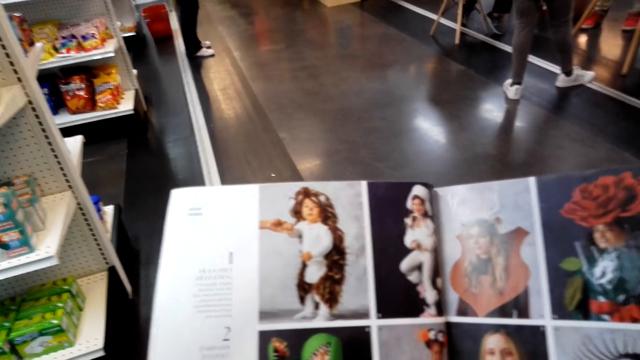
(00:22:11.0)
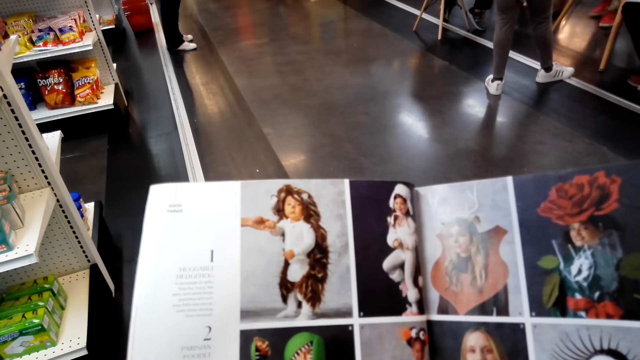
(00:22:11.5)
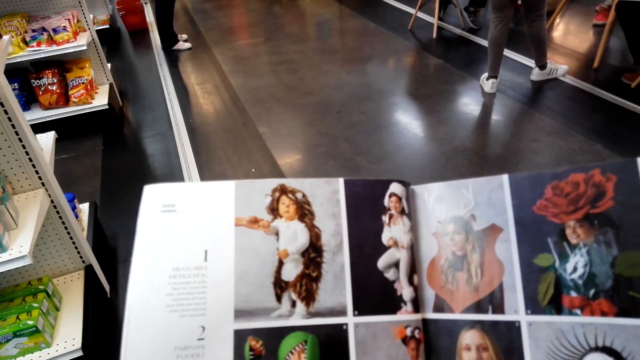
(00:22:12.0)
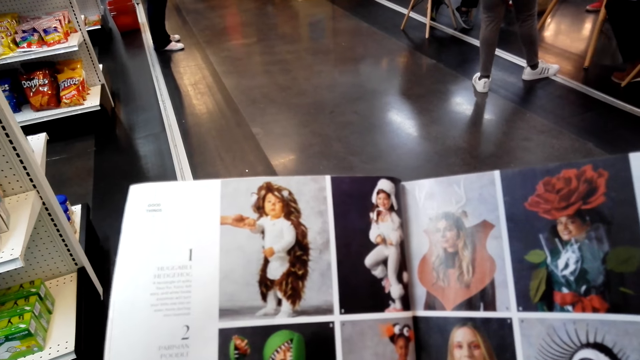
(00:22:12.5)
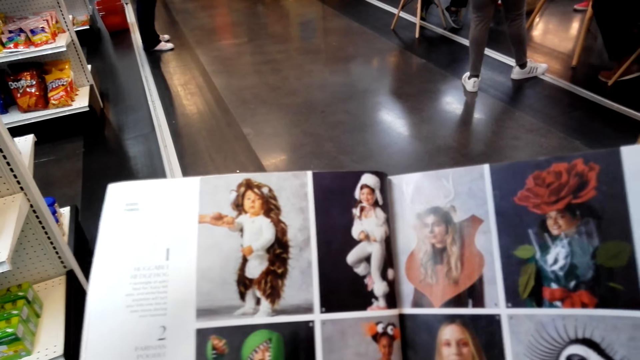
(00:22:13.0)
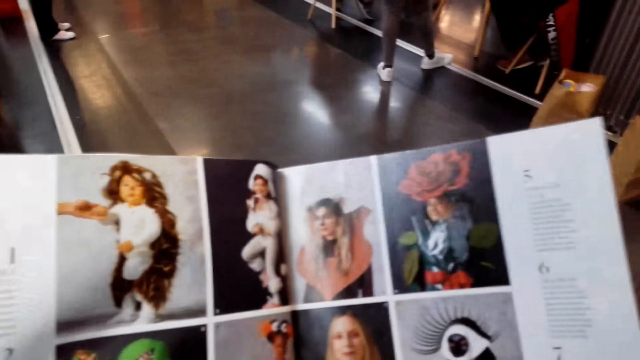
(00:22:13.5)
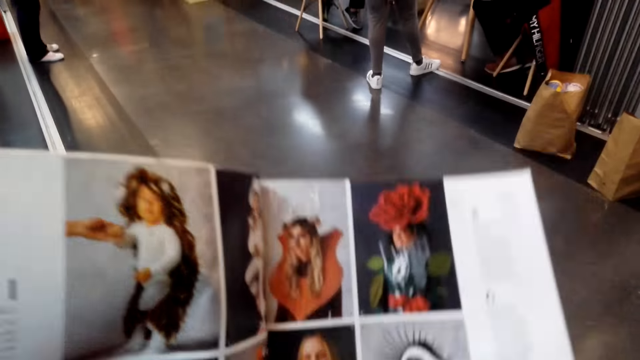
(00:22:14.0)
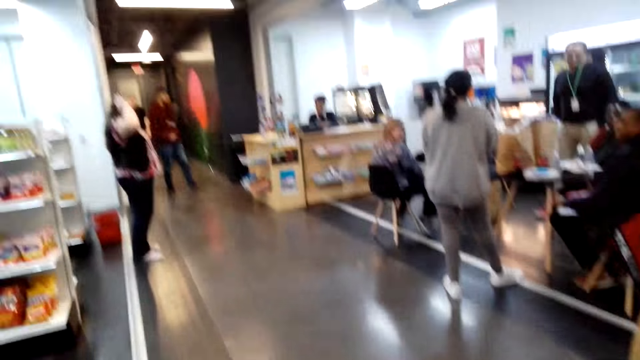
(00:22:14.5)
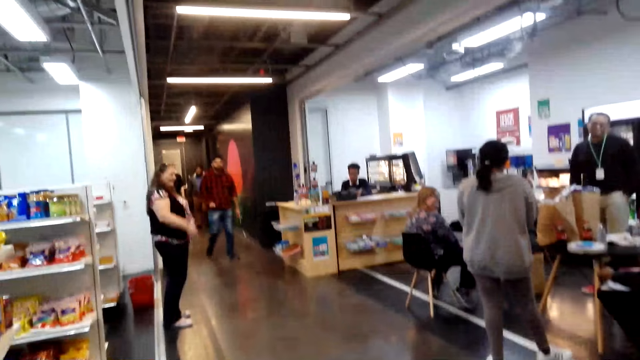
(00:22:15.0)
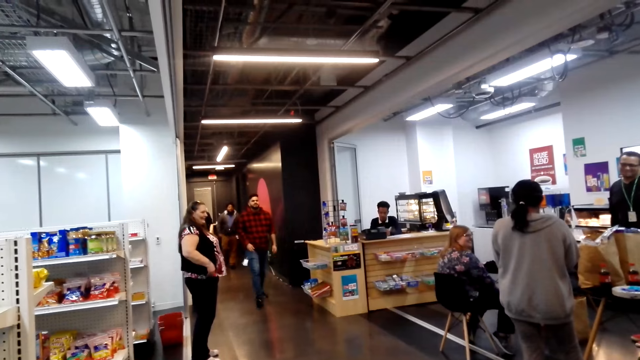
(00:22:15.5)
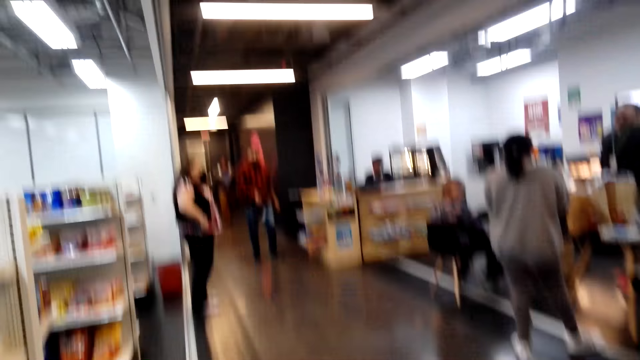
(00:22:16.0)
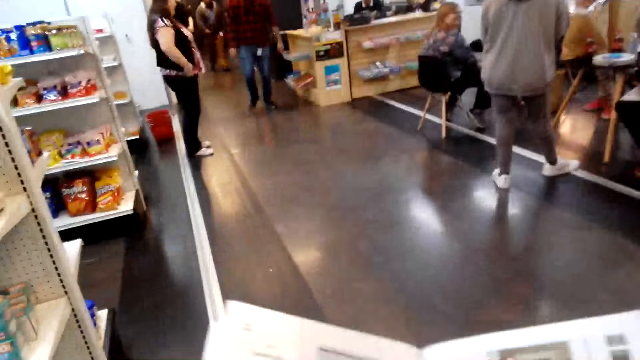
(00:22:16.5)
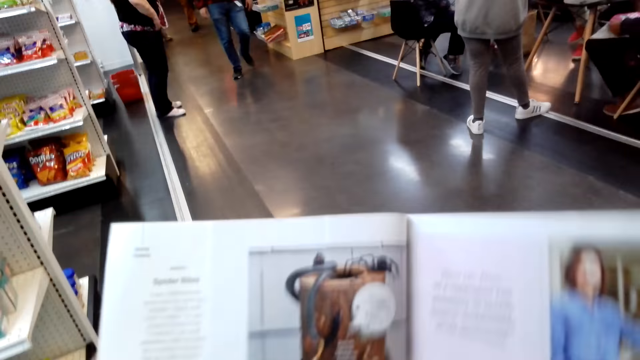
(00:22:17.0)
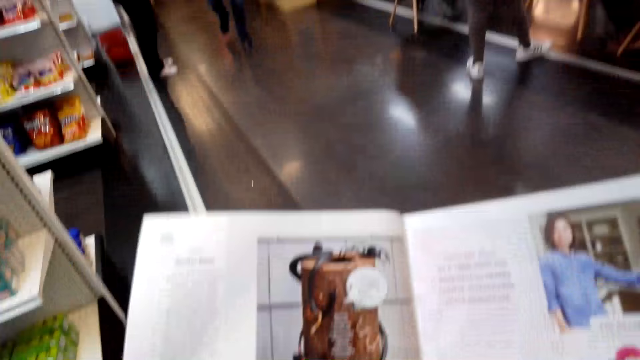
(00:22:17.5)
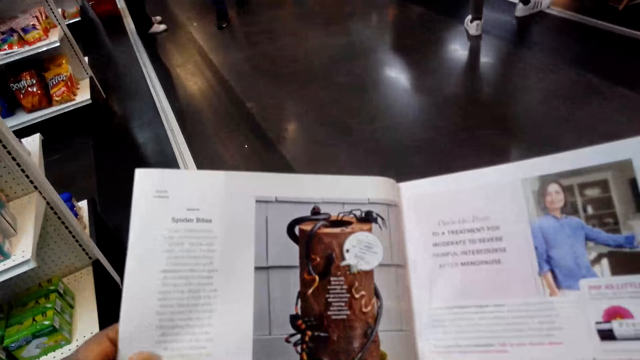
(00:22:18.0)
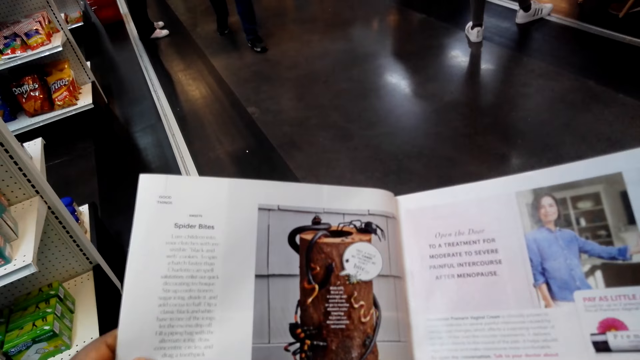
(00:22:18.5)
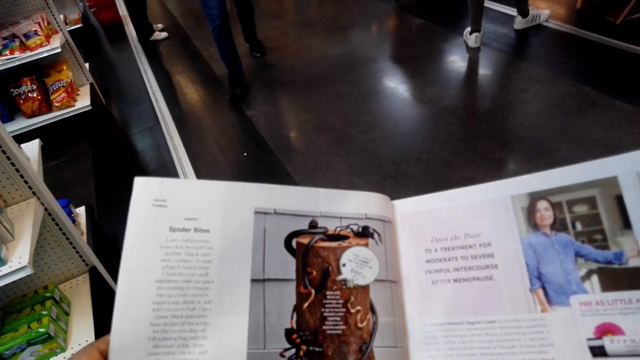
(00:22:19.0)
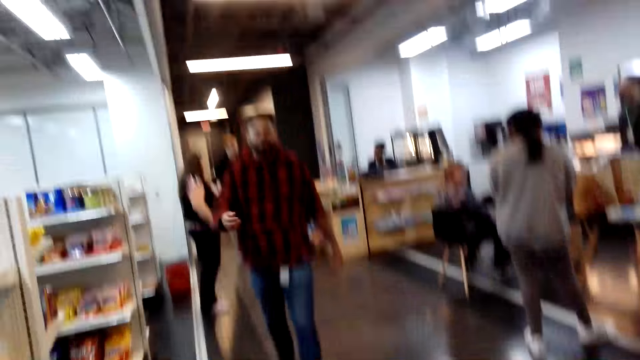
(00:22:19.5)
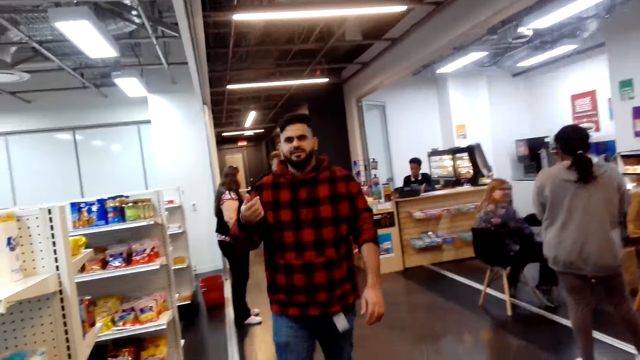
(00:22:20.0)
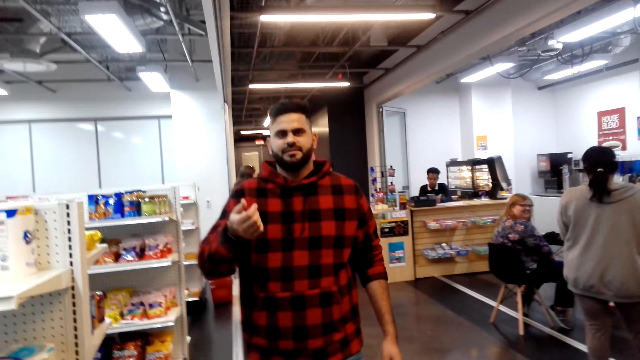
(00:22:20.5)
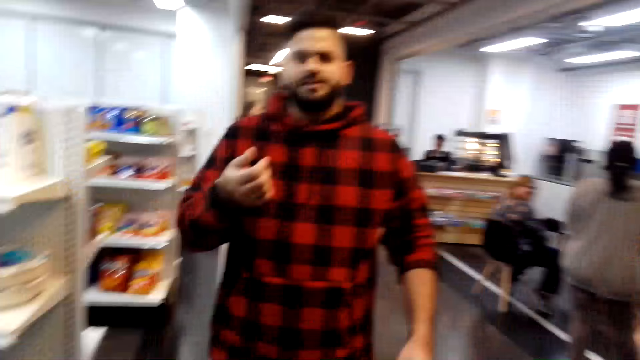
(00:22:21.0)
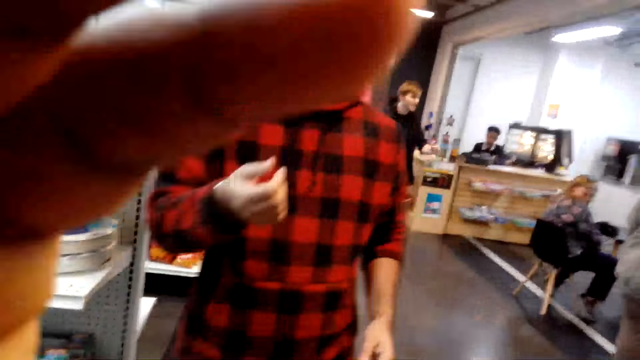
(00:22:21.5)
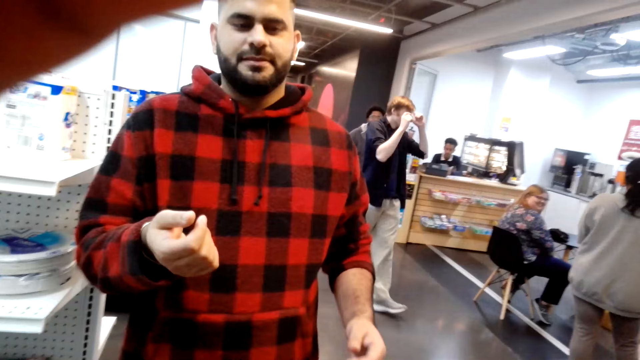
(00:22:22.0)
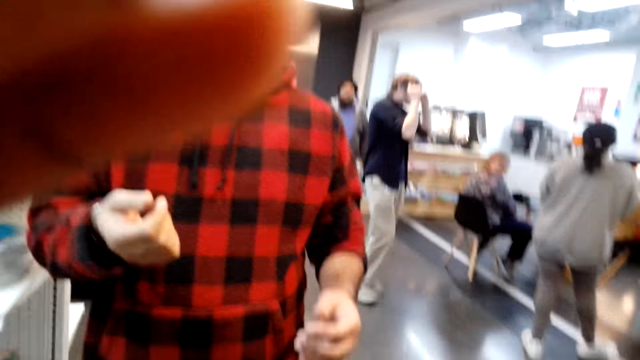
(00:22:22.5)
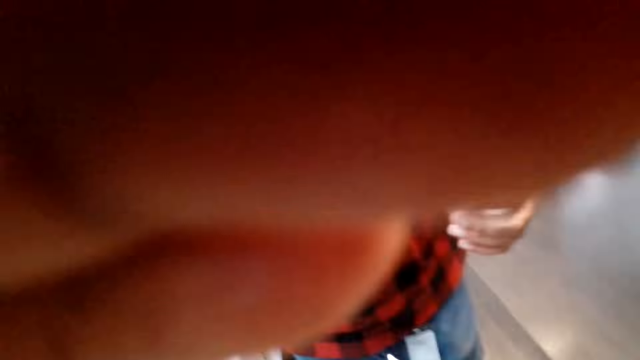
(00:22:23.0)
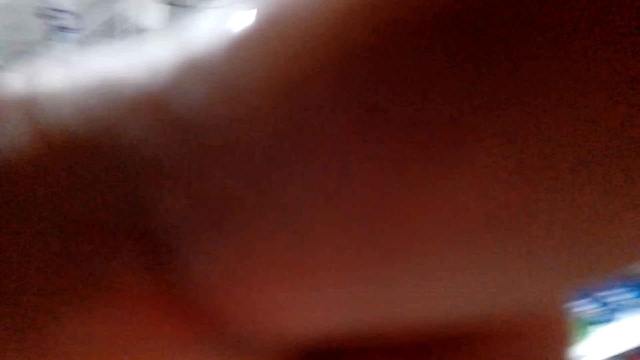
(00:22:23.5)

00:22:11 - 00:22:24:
The camera wearer looks around in the supermarket. They adjust the magazine. They view the magazine. A man walks towards the camera wearer. The camera wearer looks towards the man. They raise a hand. They adjust the camera on the head.

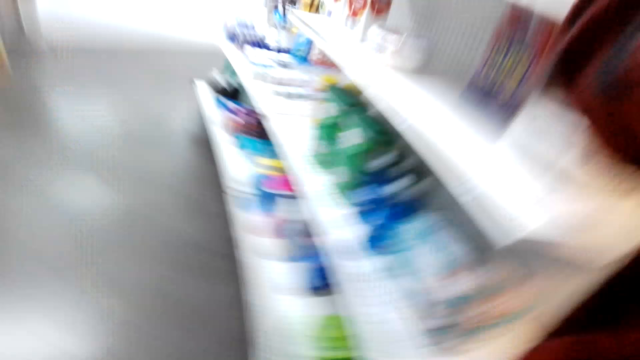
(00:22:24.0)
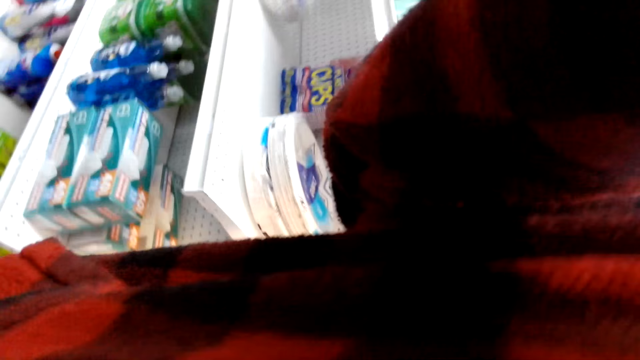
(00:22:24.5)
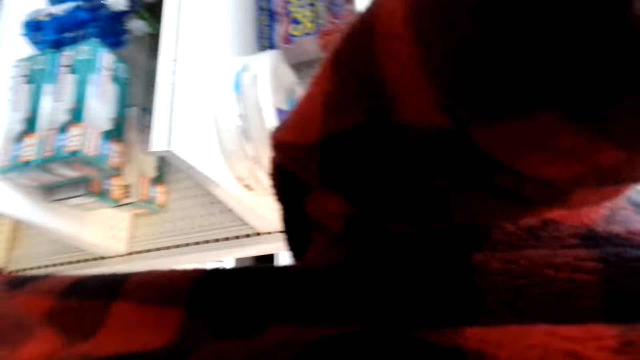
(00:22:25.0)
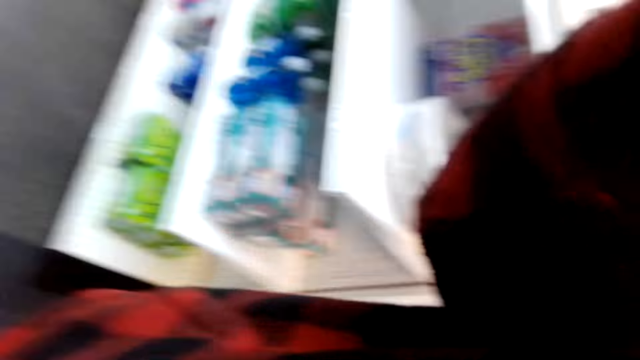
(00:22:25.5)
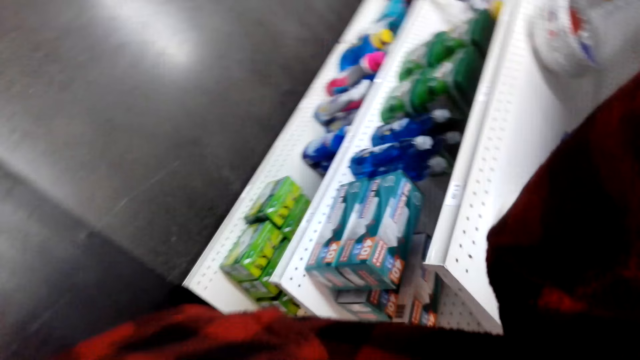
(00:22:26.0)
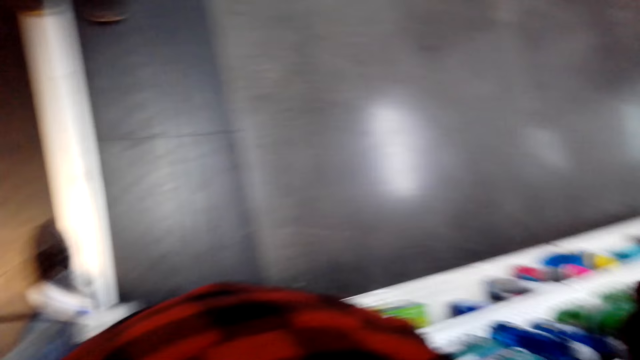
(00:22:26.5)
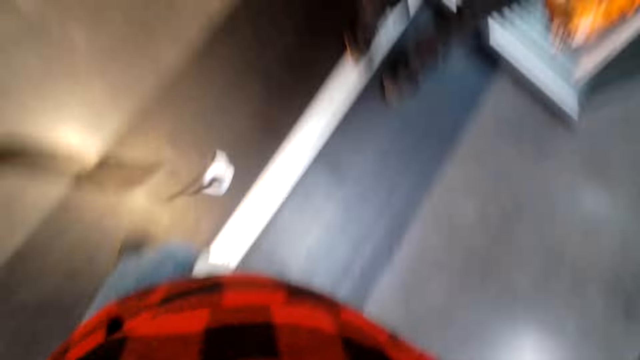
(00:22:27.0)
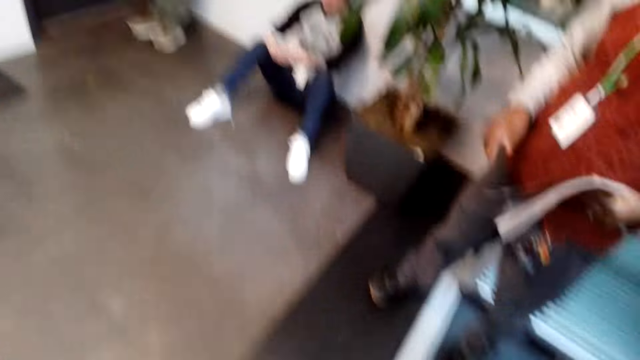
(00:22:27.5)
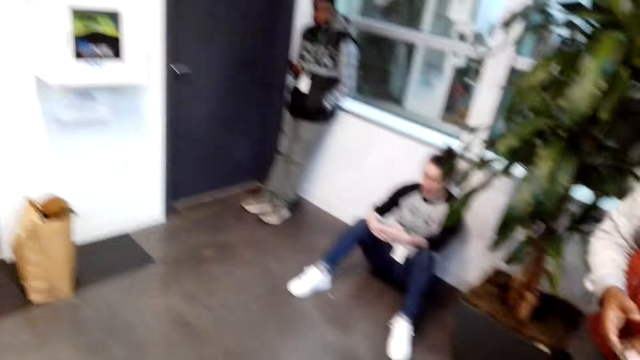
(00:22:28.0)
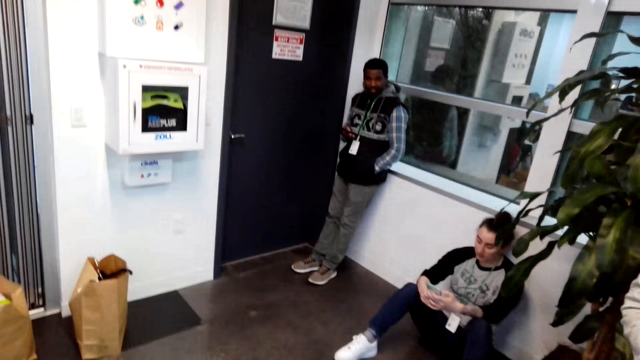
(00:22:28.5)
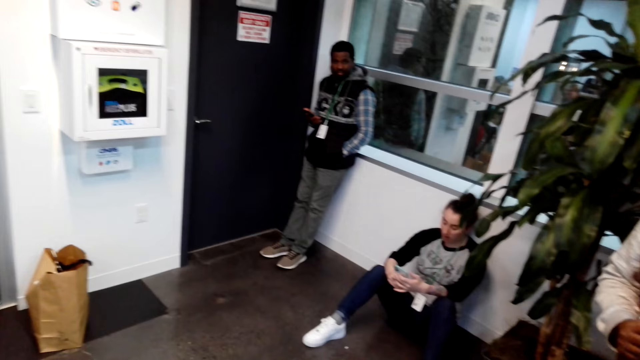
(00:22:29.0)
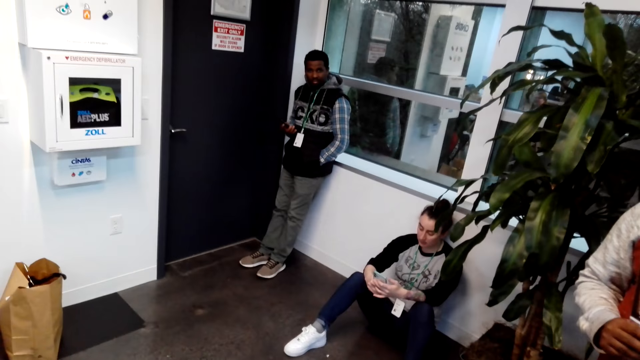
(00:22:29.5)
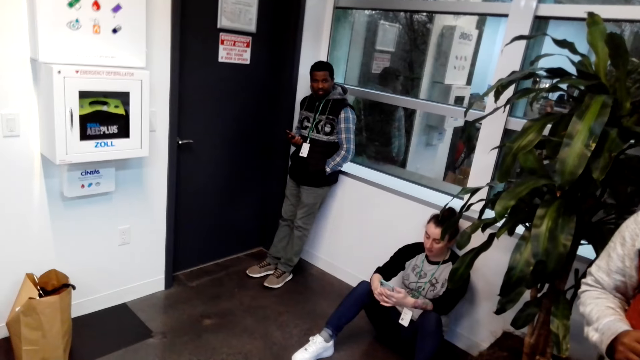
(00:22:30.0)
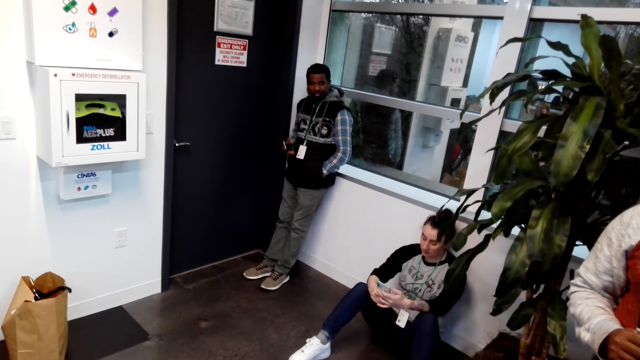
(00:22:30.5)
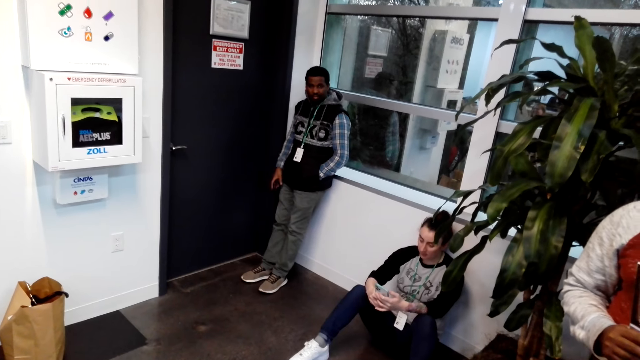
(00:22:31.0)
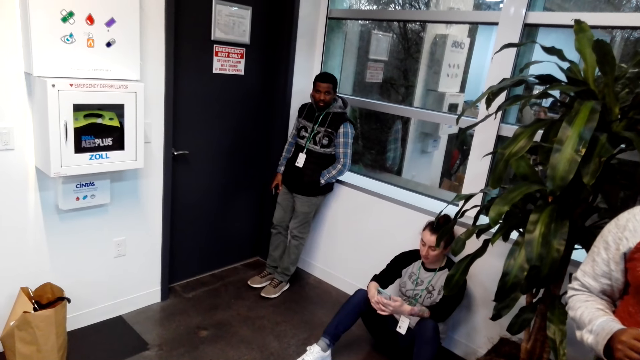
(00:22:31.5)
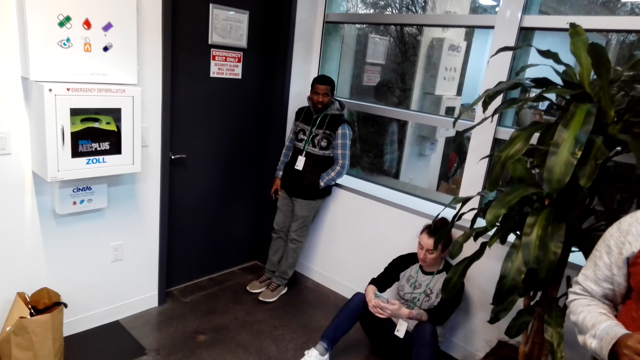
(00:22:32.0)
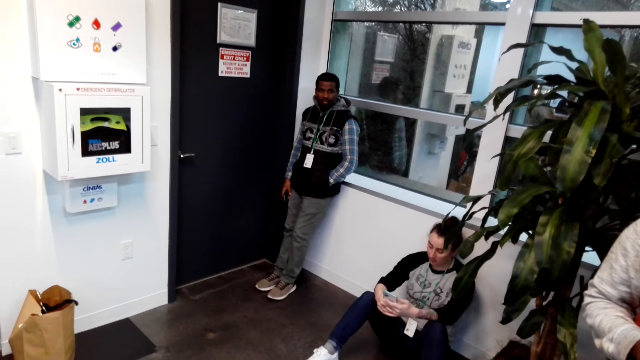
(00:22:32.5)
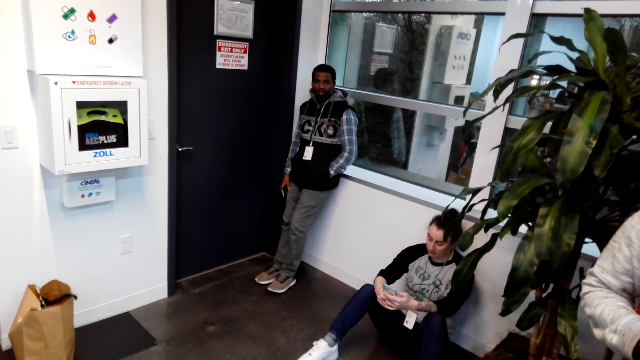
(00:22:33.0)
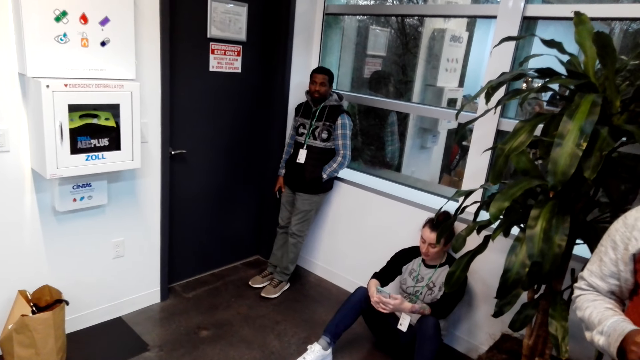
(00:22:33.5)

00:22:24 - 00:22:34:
A man adjusts the camera on the camera wearer's head. The camera wearer looks towards another man next to a door. The other man adjusts a phone using the right hand.
